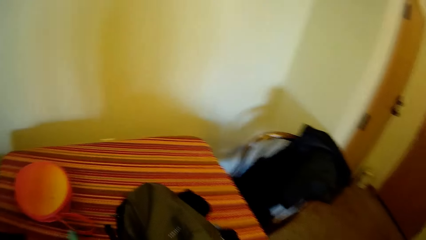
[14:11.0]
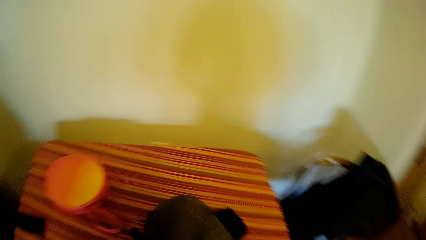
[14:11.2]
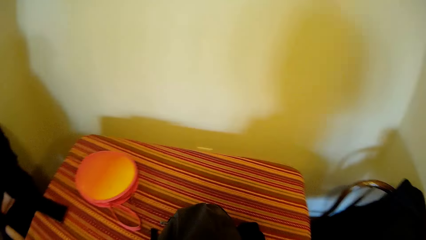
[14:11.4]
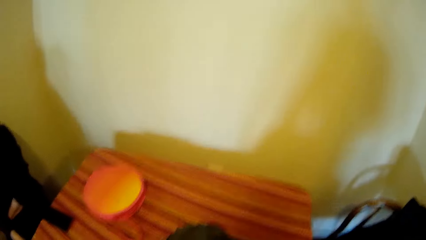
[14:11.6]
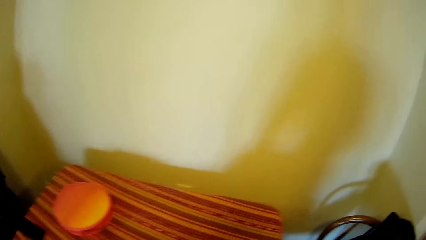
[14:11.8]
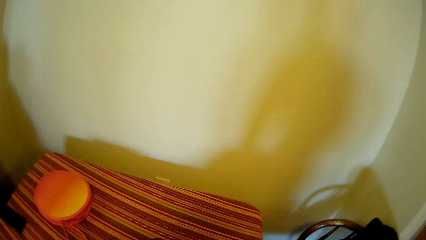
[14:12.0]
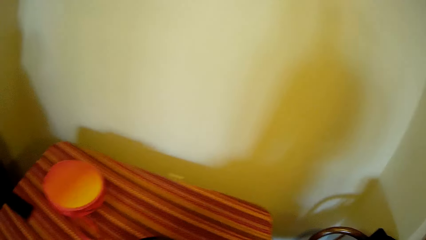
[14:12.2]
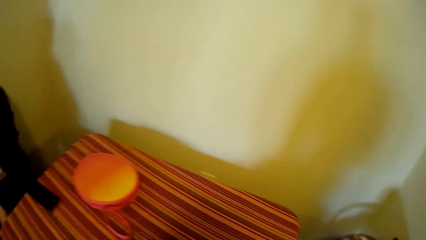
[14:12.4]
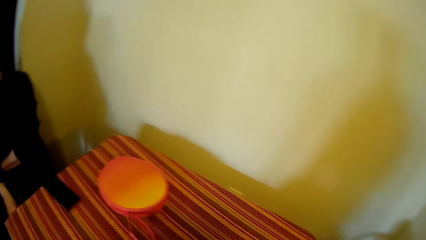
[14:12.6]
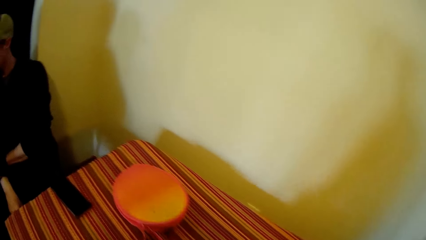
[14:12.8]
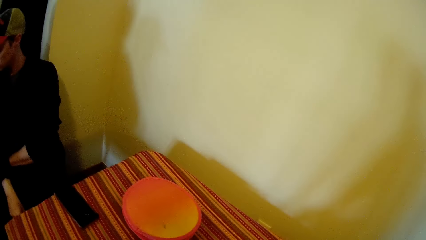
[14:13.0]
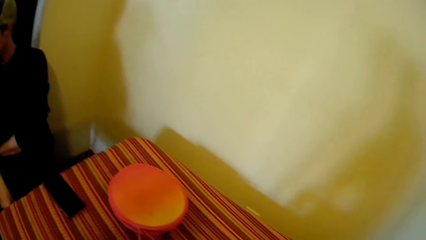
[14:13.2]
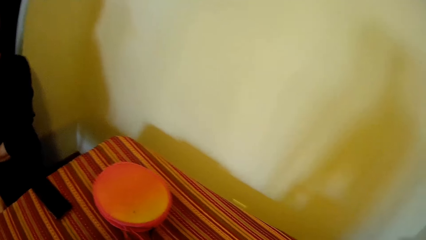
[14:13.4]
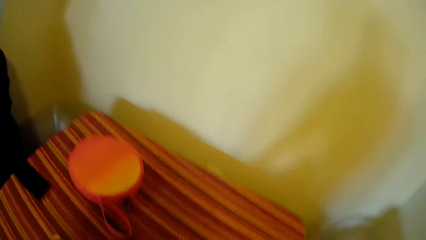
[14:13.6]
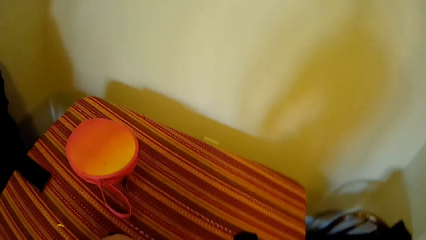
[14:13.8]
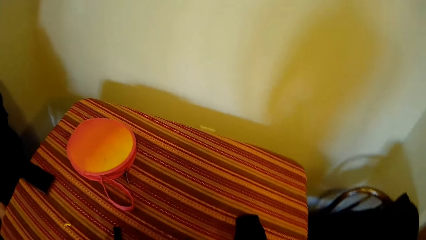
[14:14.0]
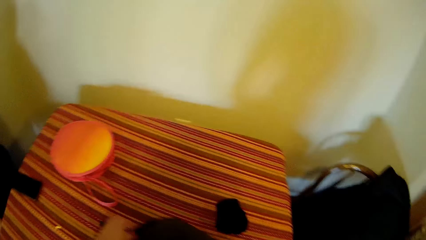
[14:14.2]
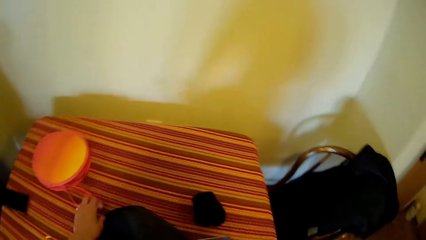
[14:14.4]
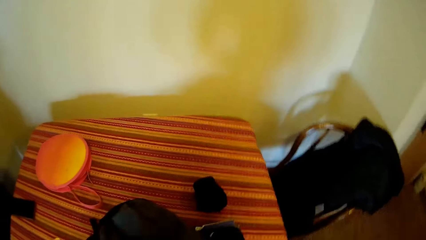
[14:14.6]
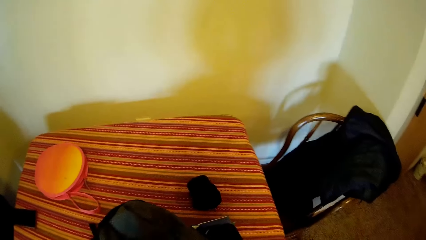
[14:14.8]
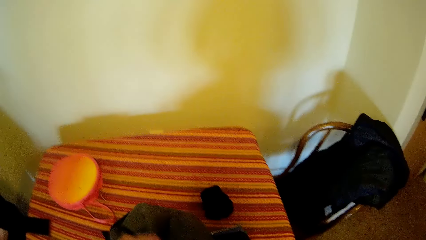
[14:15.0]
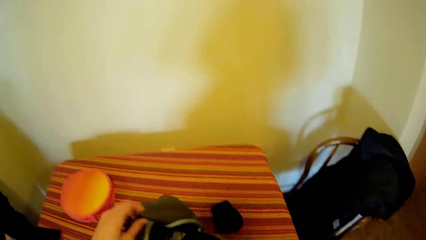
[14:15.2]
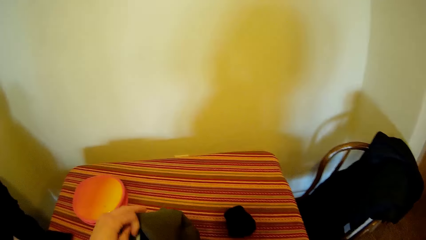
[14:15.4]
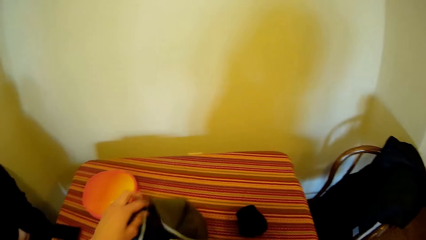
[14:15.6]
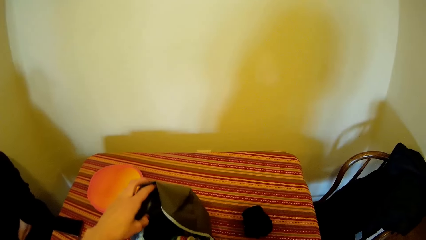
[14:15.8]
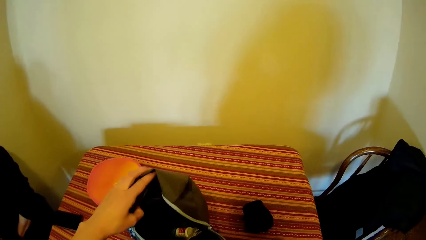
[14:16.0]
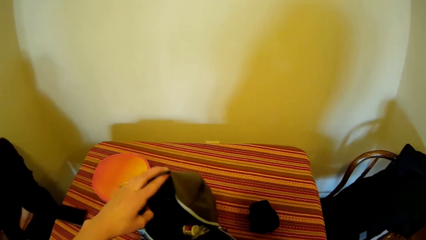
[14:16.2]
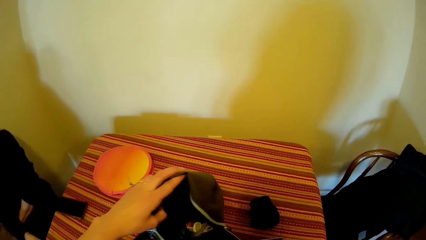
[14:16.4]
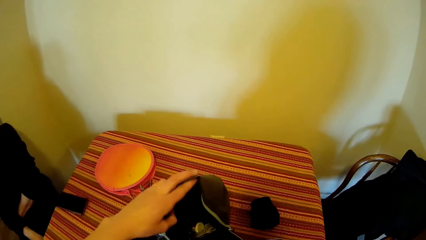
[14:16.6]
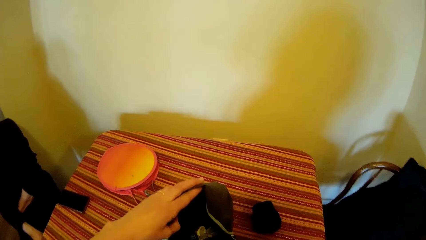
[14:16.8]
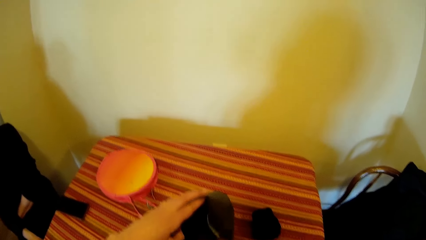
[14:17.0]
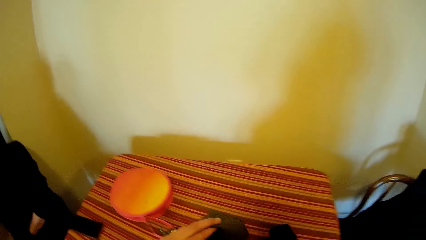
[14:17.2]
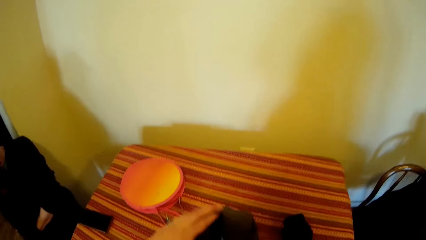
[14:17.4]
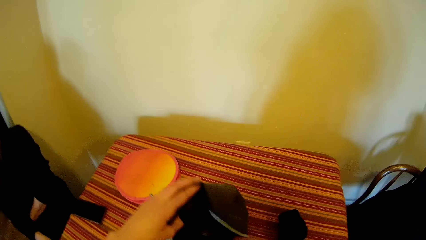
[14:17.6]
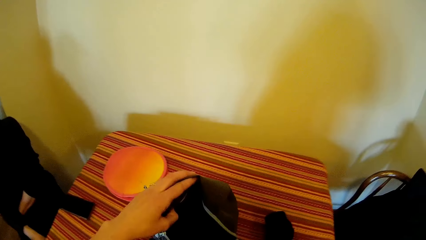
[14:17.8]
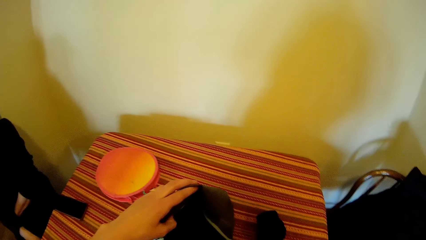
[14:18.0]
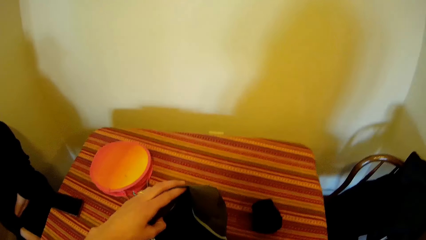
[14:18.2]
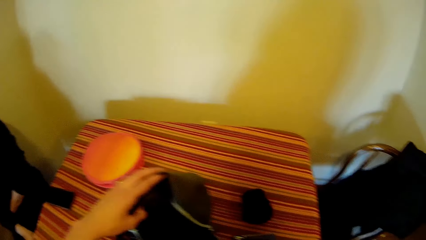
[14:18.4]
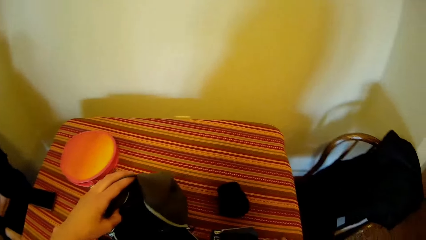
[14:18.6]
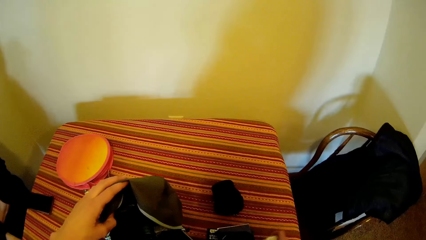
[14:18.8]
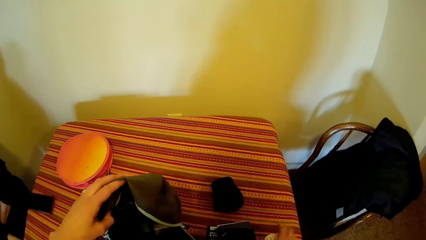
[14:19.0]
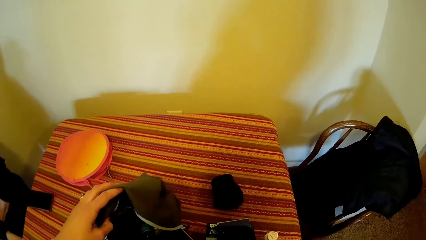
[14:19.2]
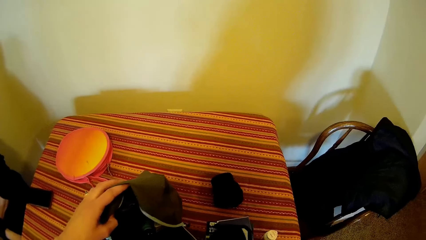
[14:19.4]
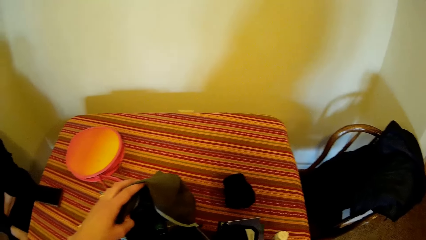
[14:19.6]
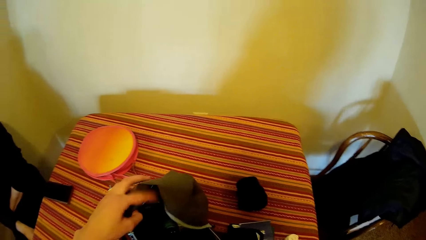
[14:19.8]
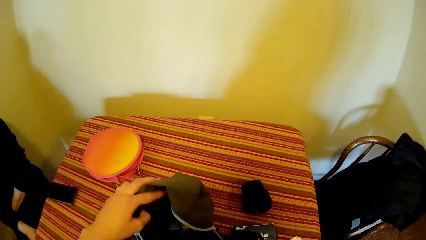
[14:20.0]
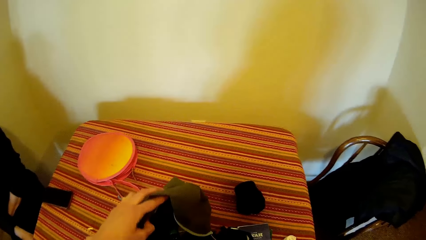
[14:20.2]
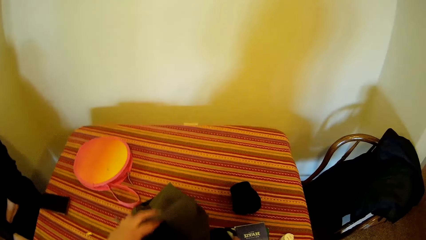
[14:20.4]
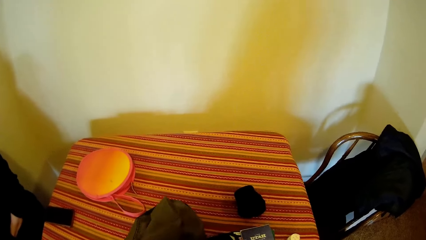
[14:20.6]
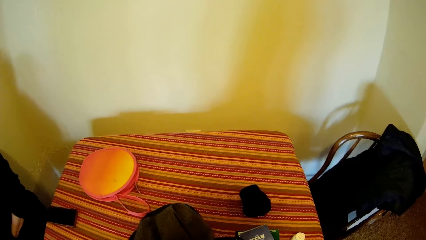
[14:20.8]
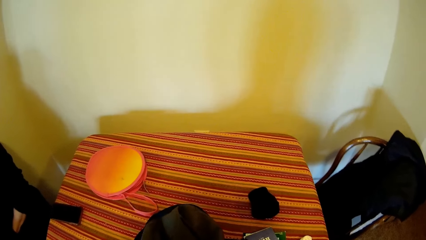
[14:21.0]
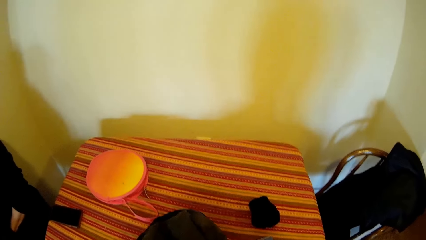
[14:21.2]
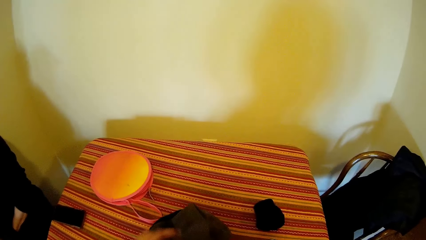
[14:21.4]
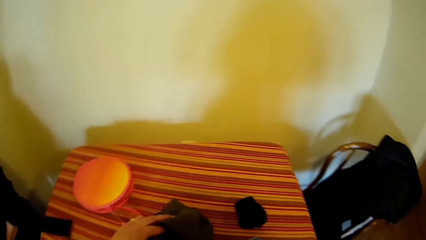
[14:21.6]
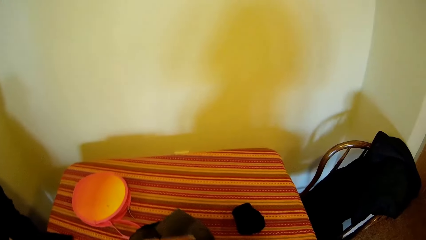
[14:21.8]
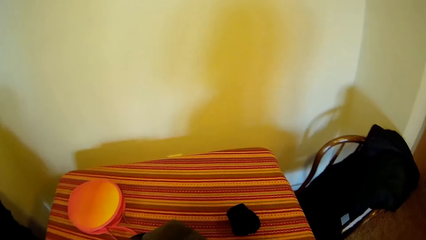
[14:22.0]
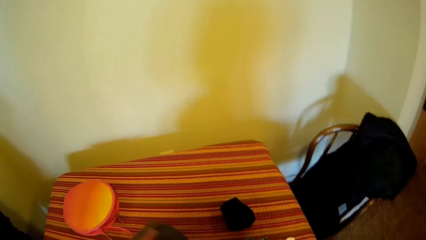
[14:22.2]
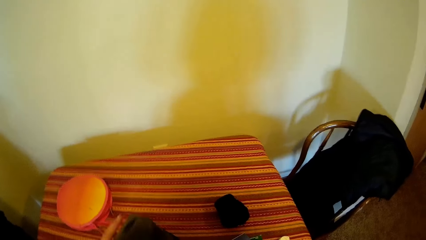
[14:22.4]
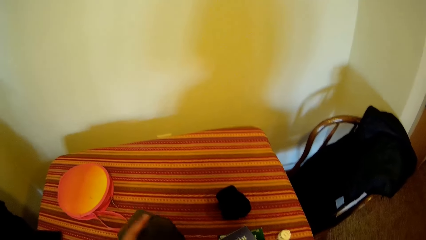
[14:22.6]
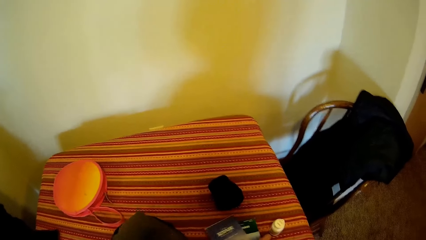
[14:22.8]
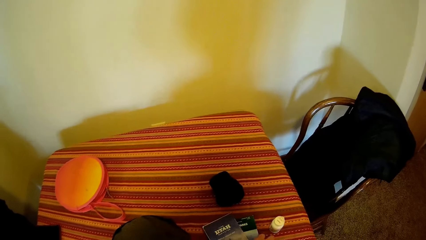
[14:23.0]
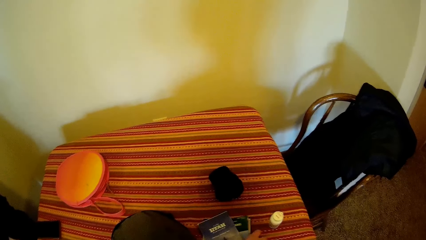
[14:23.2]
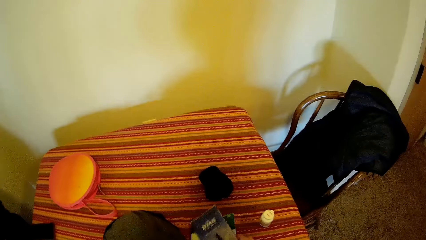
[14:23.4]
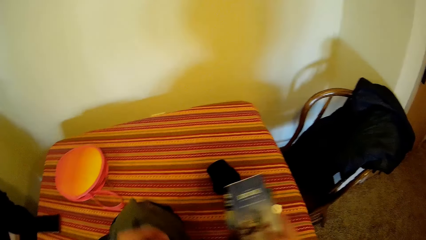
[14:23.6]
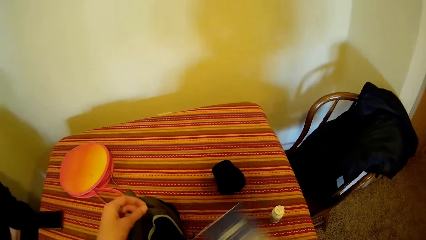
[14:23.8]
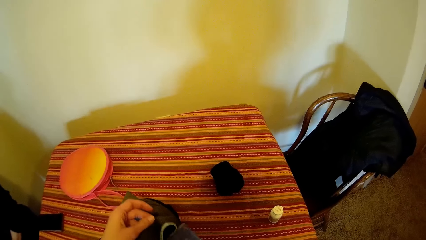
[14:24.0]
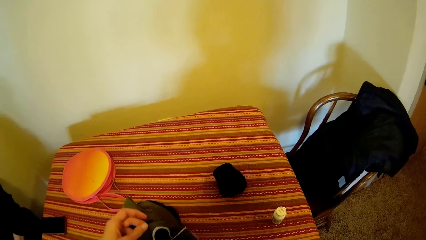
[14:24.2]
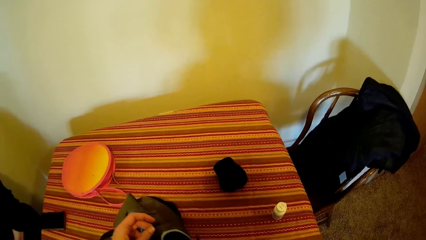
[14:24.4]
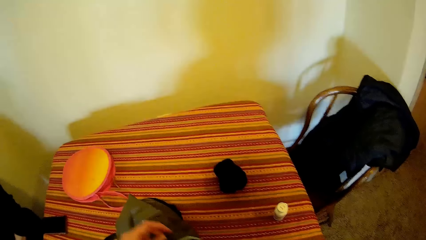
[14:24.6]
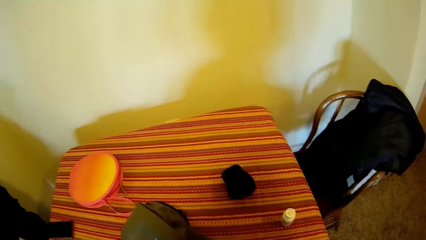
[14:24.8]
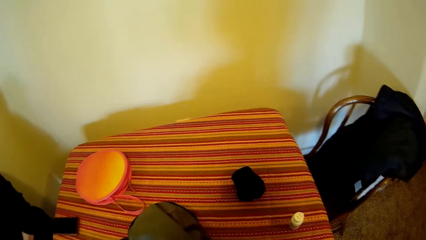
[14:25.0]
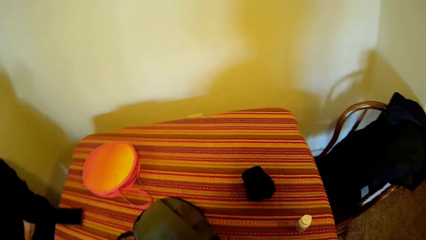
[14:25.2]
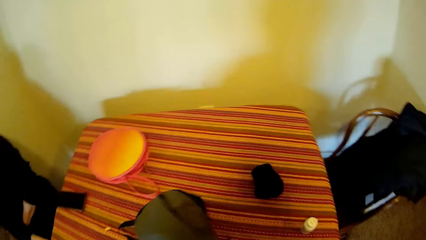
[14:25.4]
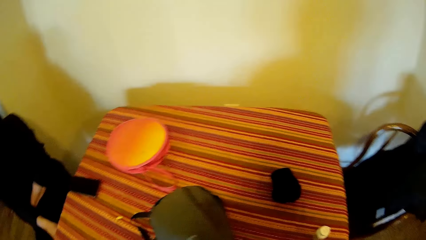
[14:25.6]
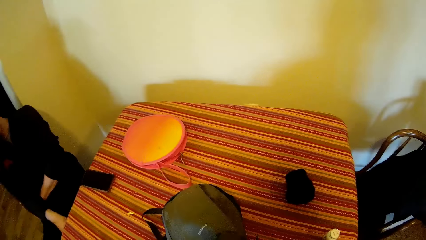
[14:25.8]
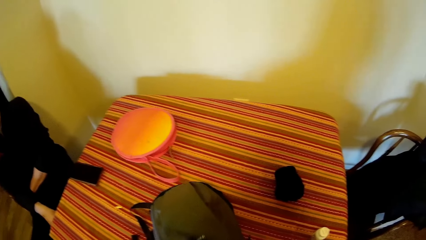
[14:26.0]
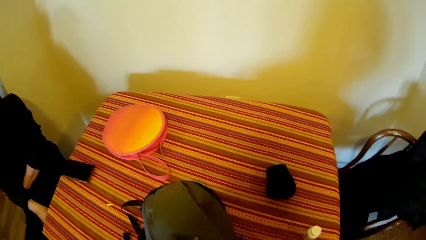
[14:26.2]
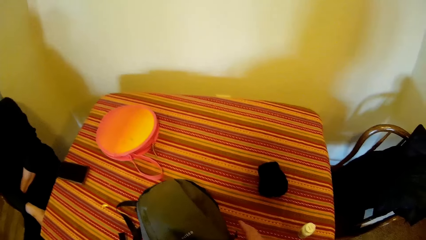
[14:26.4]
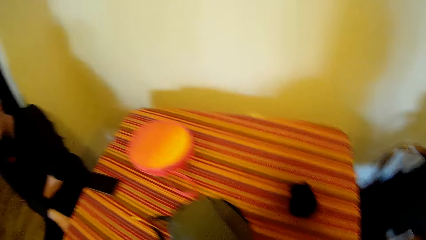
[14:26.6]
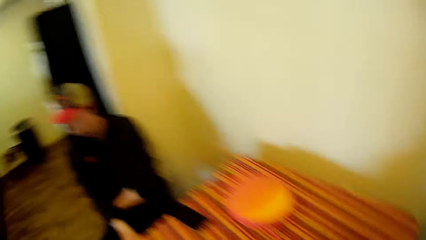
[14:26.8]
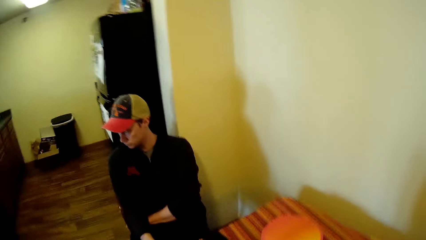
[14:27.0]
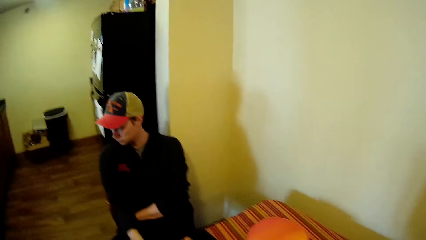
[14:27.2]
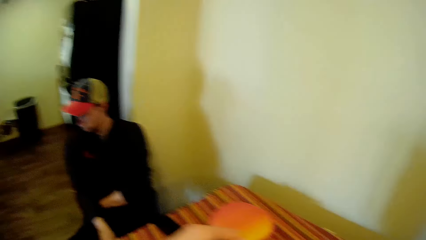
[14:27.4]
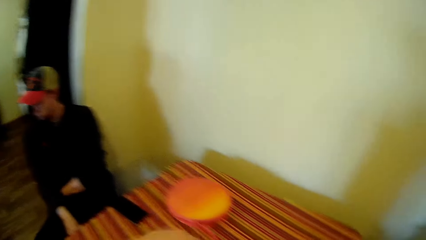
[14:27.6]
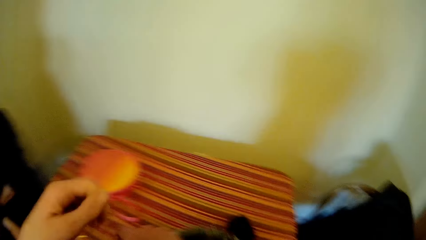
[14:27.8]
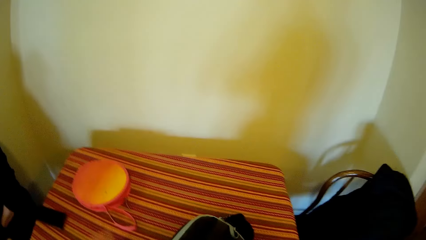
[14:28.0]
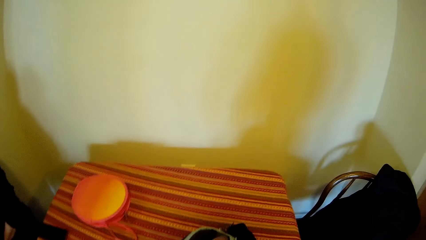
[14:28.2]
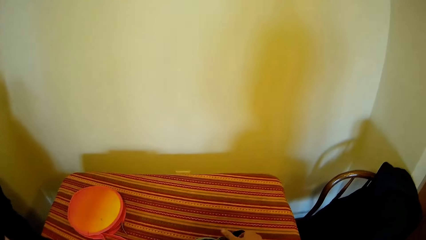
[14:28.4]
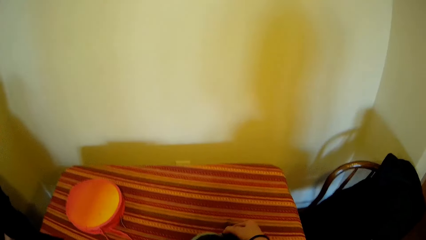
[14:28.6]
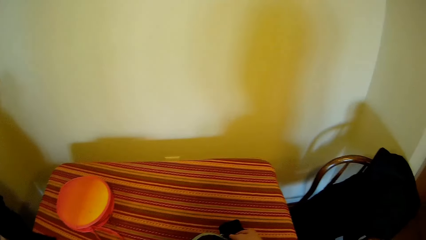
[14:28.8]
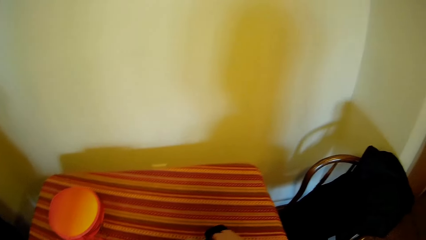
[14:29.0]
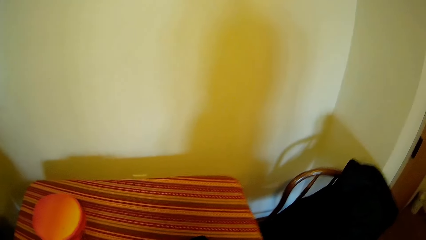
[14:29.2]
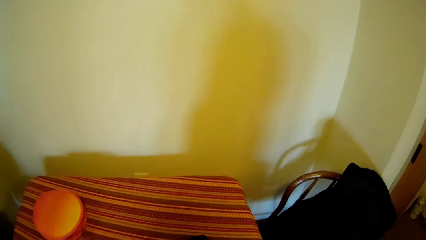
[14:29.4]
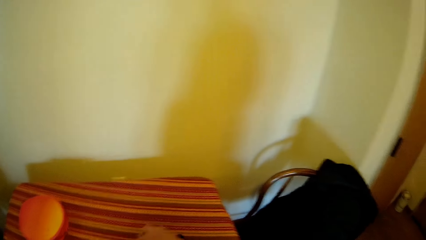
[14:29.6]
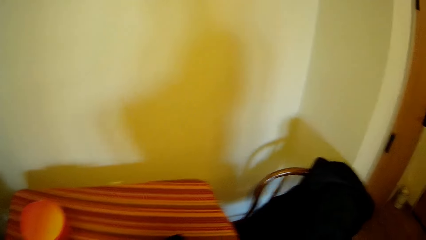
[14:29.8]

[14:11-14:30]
The camera wearer opens the bag on the table. They take out the books and equipment inside the bag. They pick up the bag from the table. They sort items in the bag. They put the book and equipment back in the bag. They pick up books from the table. They put the books inside the bag. They zip up the bag. They adjust the bag on the table. They pick the bag from the table.
